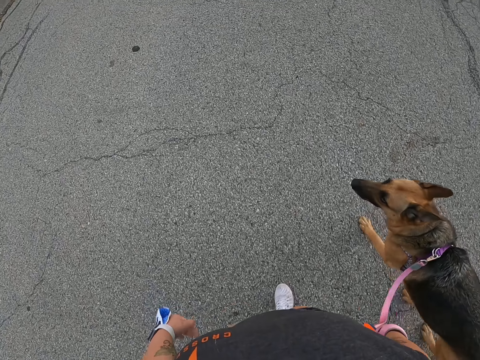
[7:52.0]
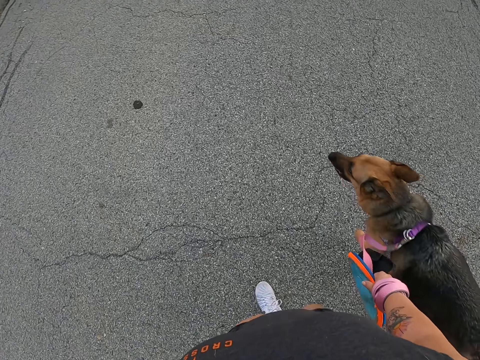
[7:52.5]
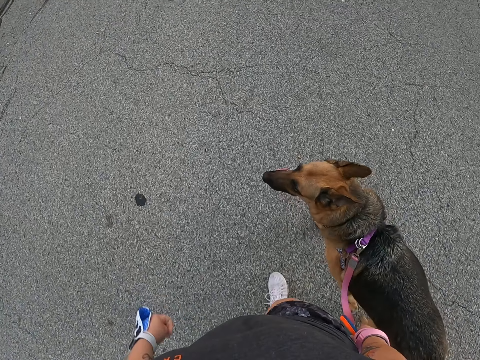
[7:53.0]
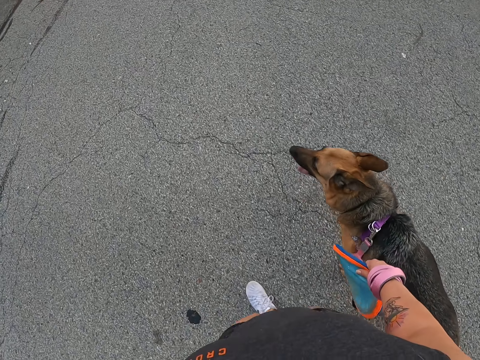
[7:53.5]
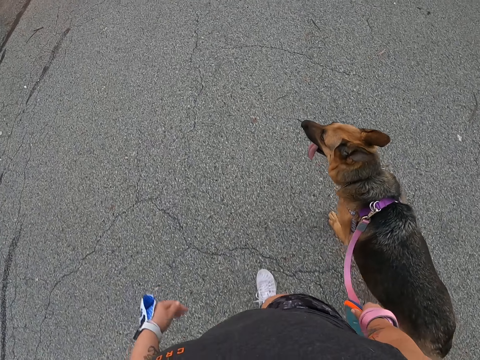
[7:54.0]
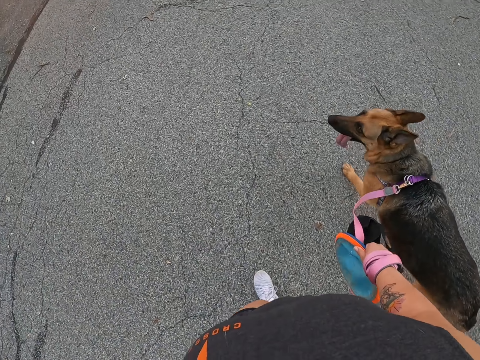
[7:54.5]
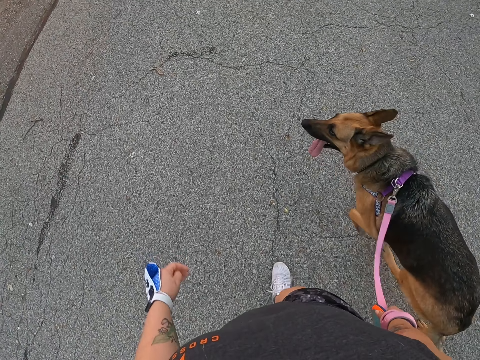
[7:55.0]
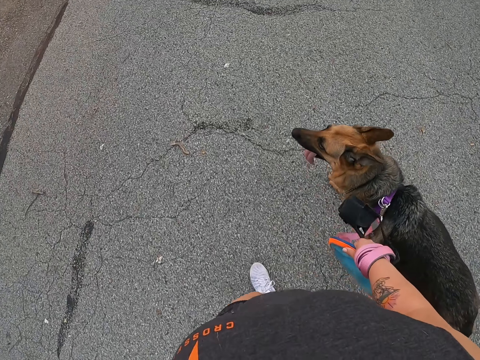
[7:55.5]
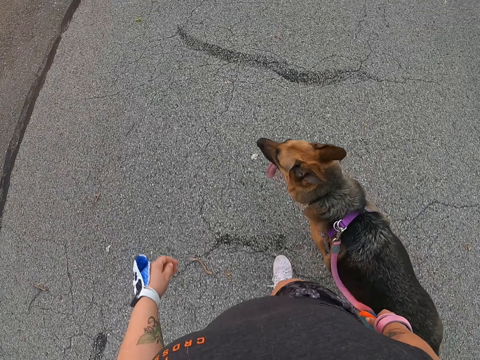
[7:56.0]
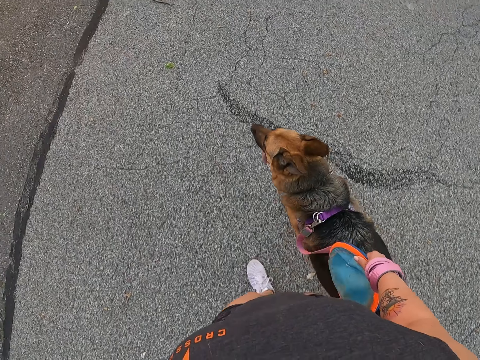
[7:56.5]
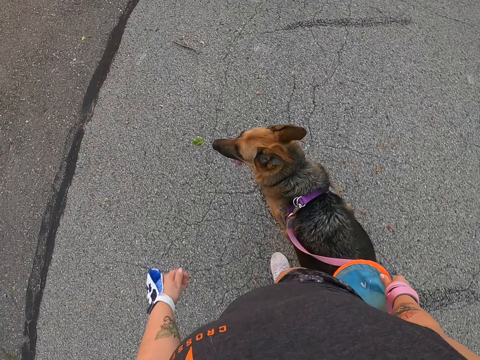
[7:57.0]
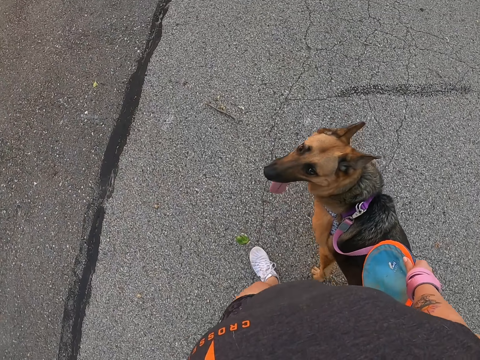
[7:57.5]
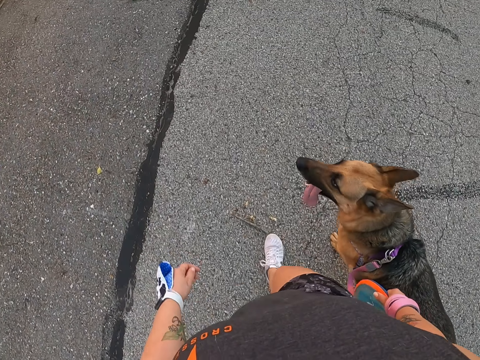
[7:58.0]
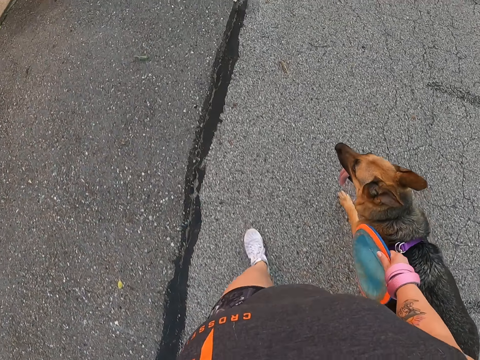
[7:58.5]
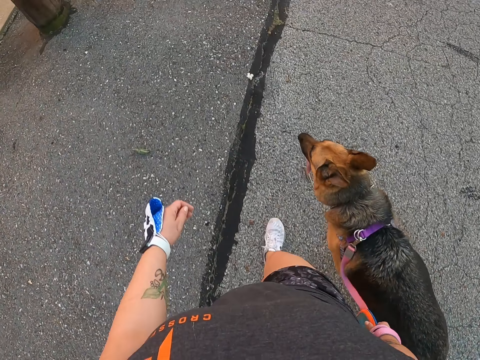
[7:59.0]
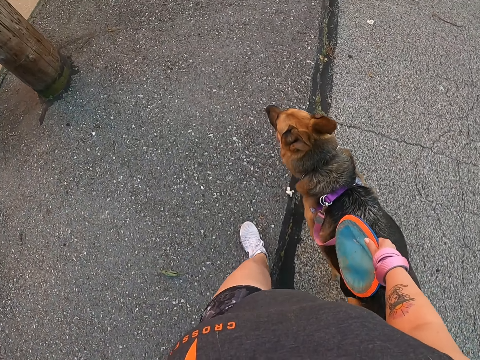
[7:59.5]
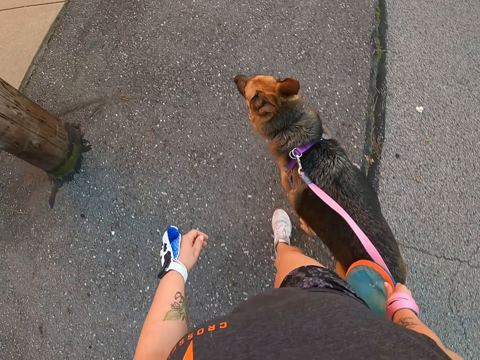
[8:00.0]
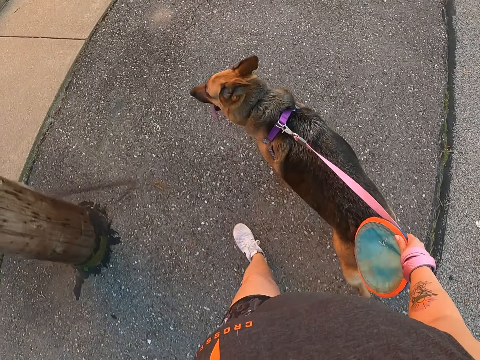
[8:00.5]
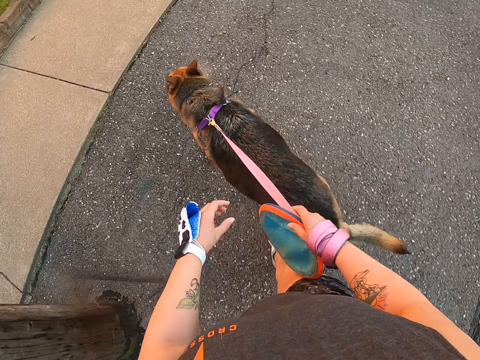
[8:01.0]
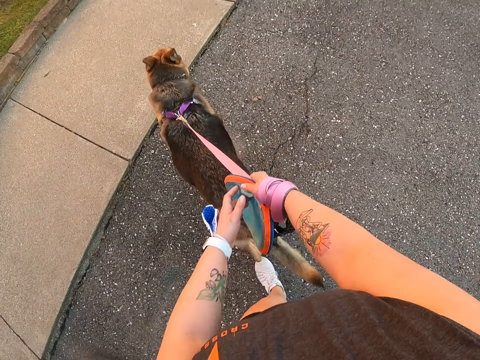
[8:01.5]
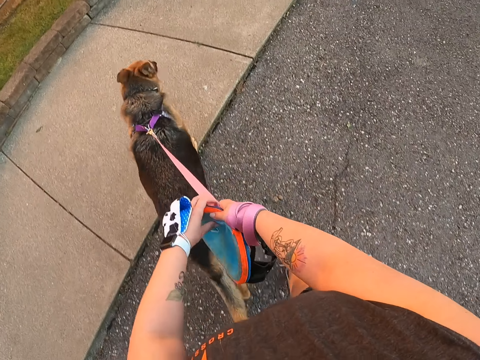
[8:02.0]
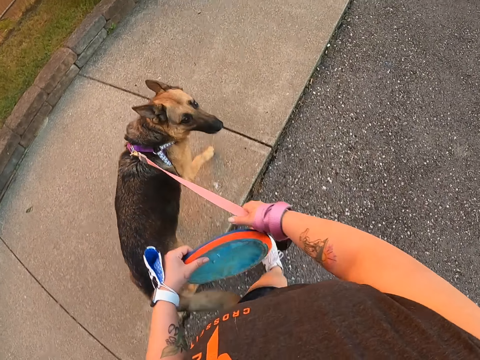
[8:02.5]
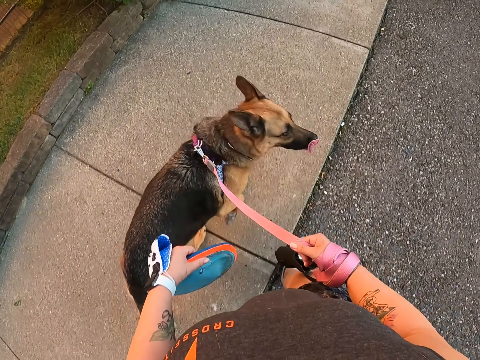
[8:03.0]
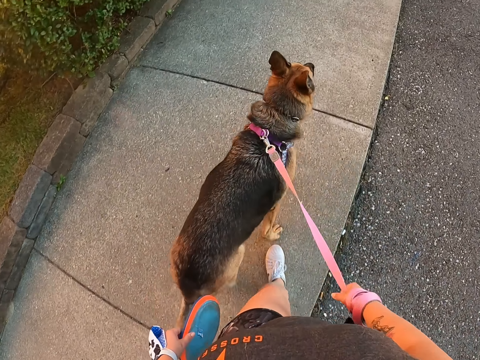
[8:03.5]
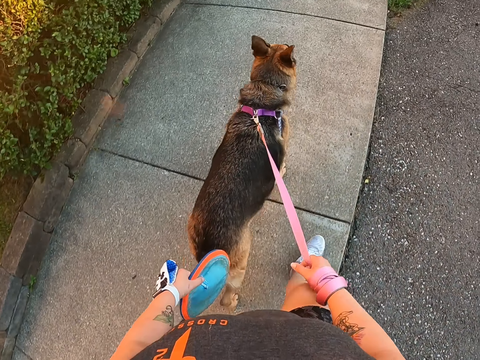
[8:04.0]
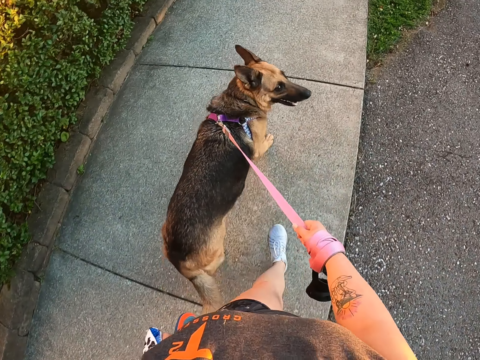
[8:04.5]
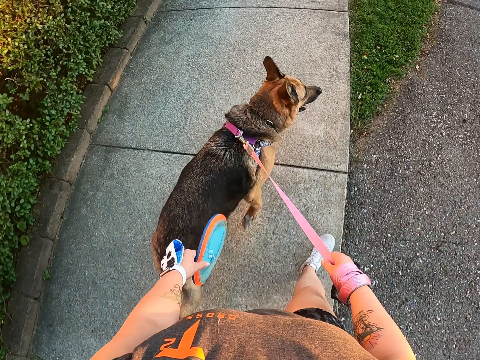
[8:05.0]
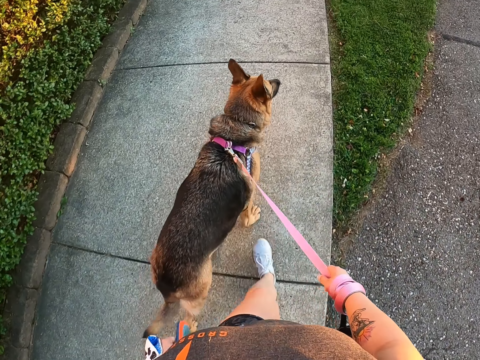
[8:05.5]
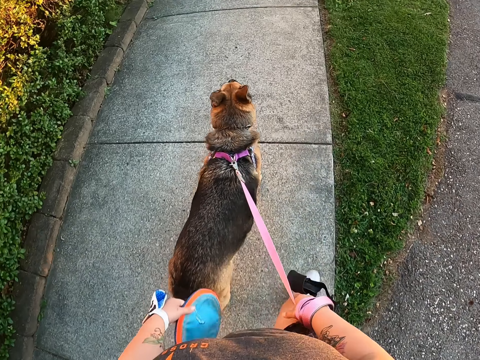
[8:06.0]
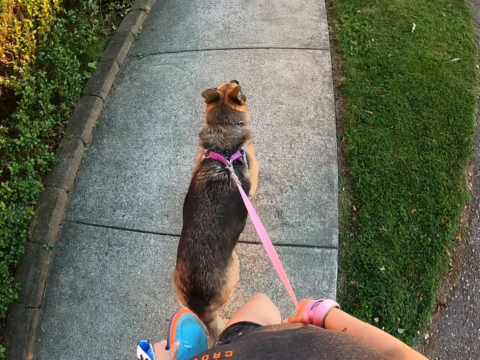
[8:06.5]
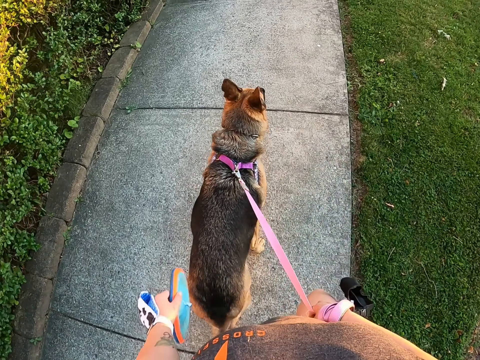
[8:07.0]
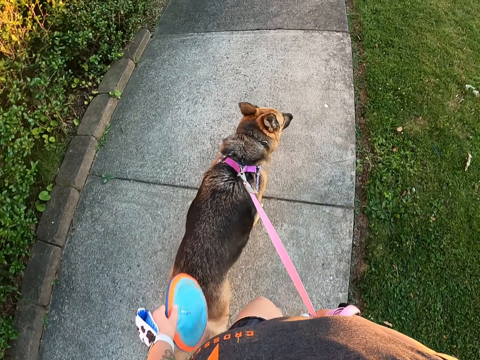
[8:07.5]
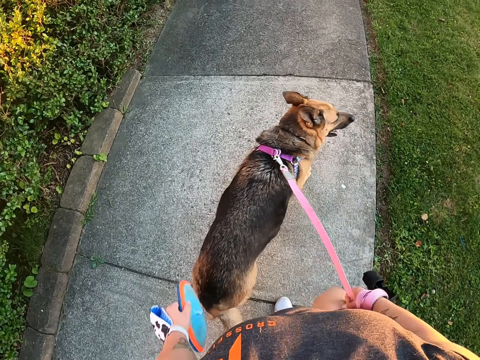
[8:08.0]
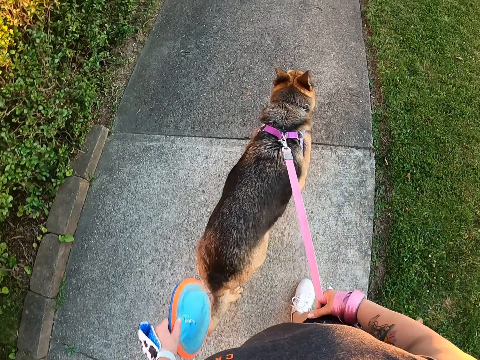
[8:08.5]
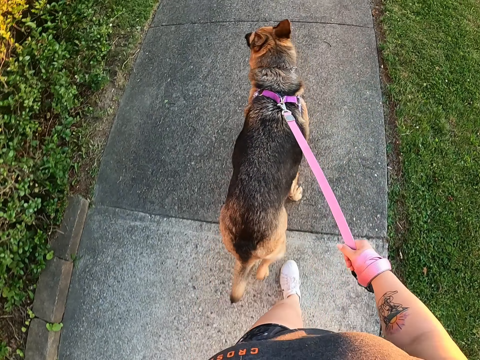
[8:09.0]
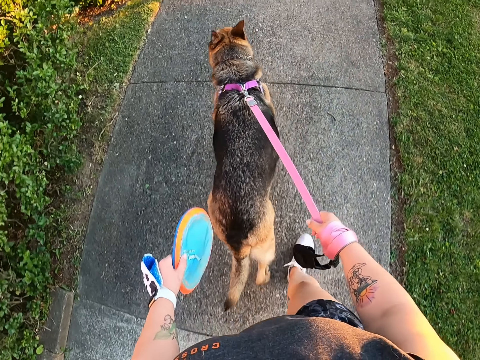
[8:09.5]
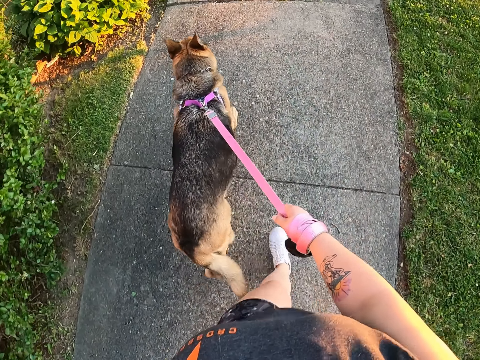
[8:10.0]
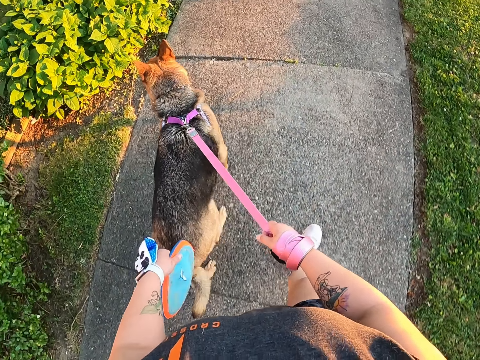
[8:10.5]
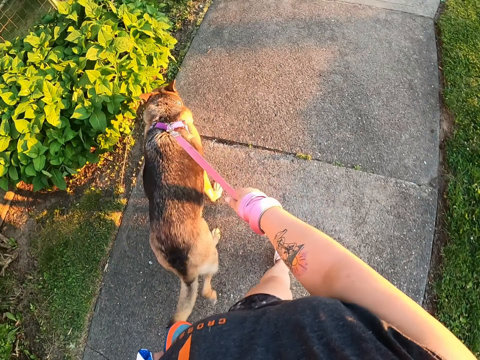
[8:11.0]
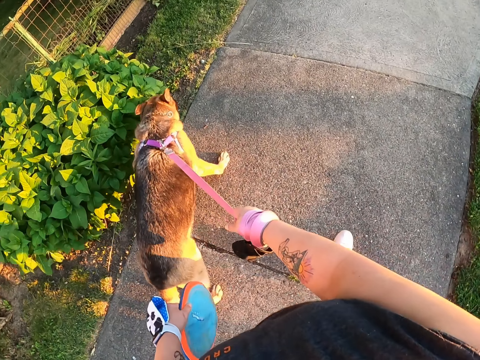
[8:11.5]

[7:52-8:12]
The camera wearer moves the frisbee from her right hand to her left hand. She walks.

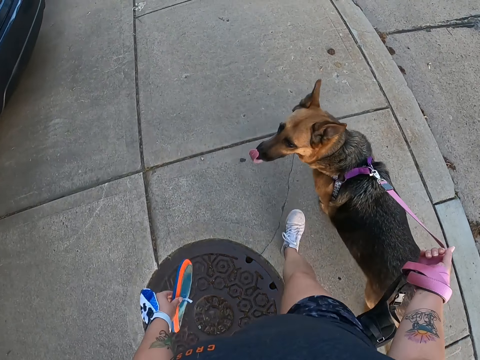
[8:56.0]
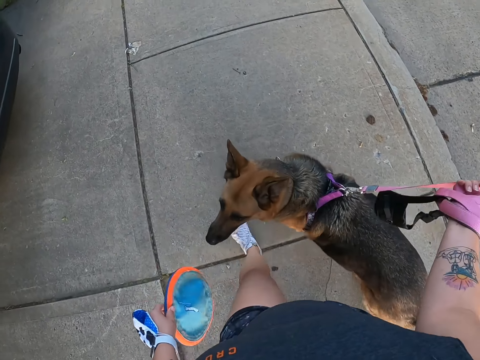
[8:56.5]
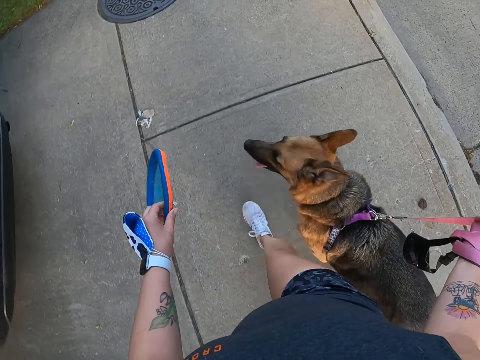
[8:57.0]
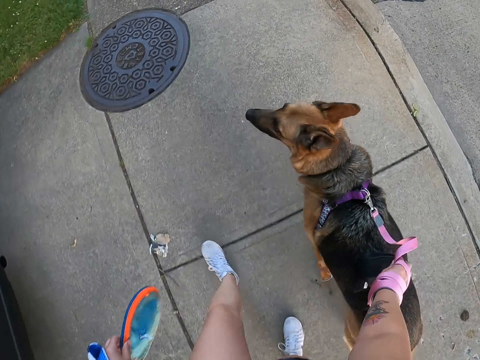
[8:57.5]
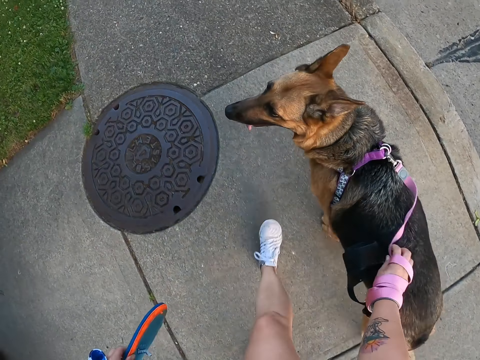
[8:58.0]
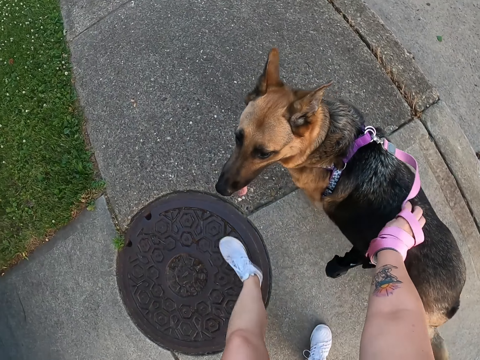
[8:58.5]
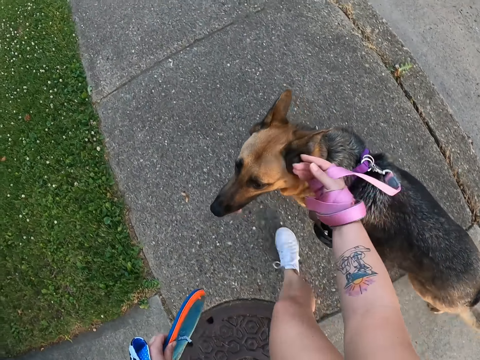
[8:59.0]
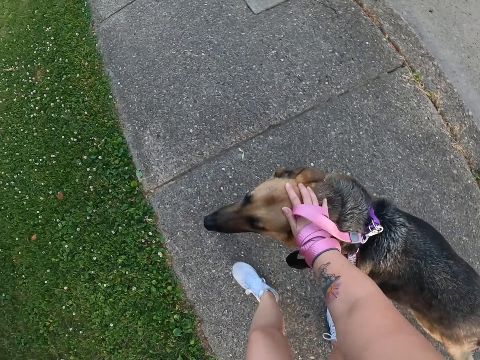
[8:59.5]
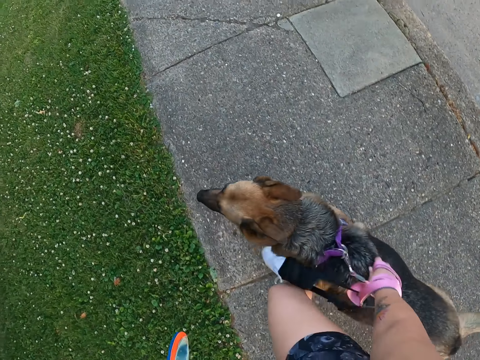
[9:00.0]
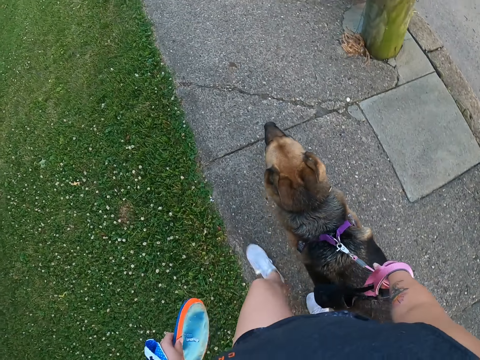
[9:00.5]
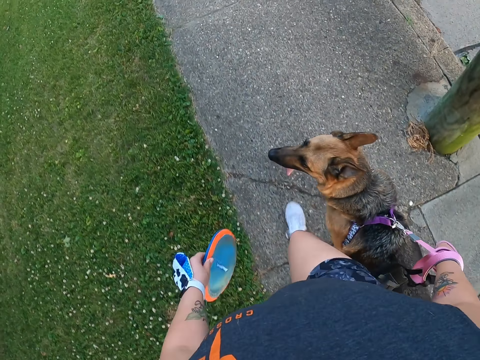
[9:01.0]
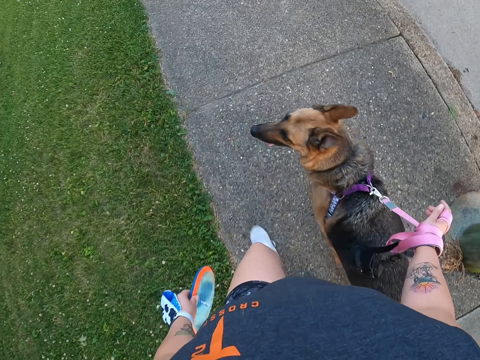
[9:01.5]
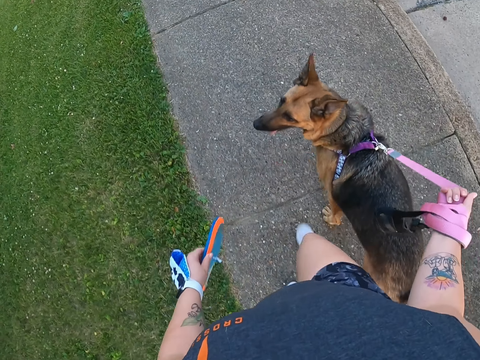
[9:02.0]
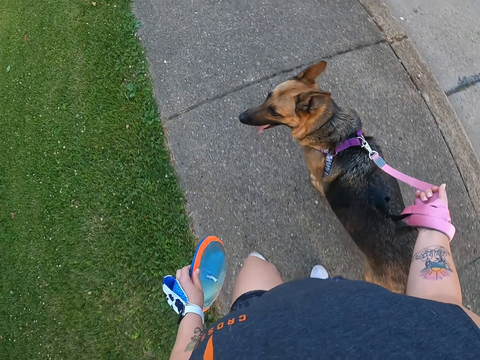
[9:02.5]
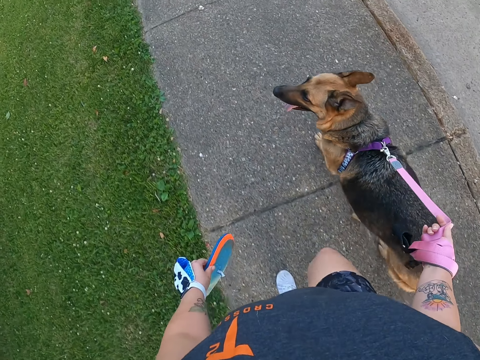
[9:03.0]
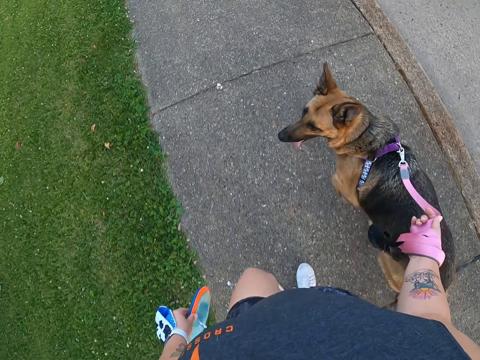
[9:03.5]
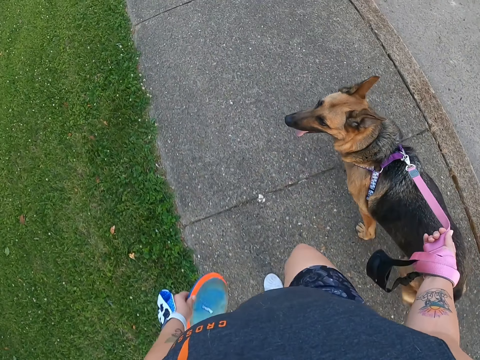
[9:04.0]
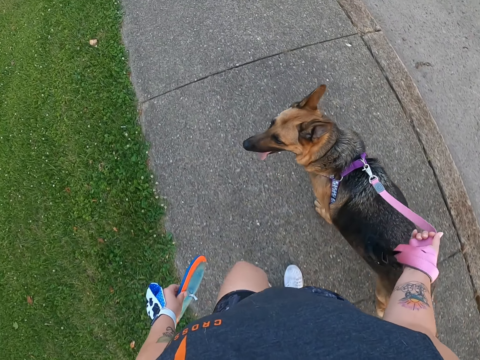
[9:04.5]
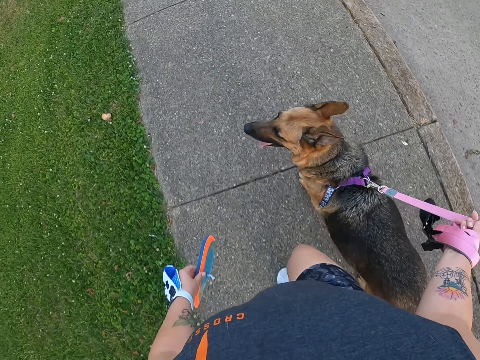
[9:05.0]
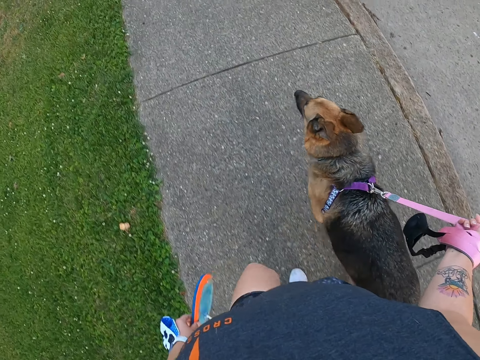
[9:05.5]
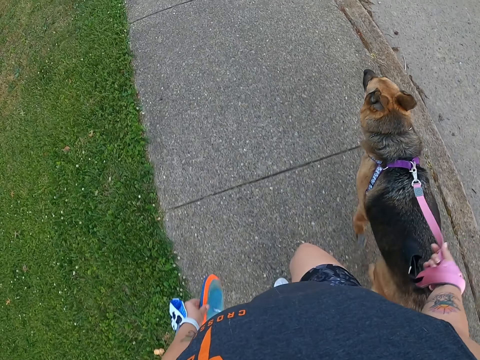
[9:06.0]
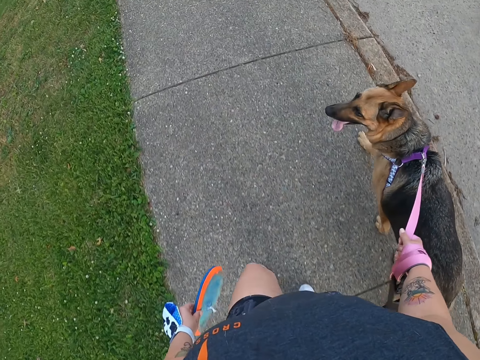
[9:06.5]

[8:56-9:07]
The camera wearer moves her hand. She touches the dog. She walks.
